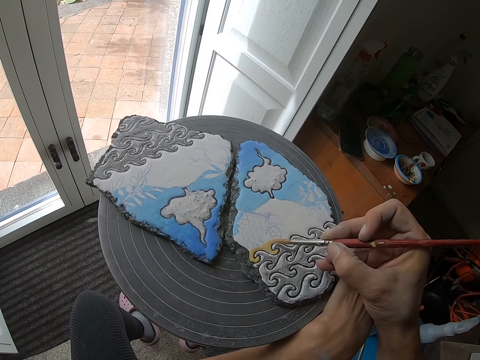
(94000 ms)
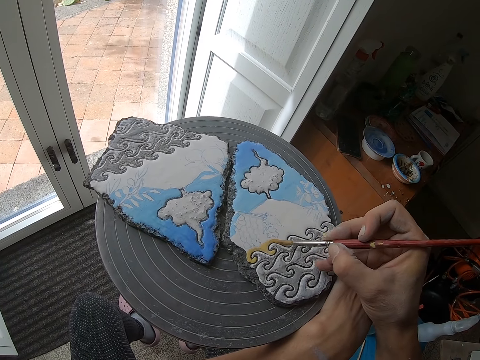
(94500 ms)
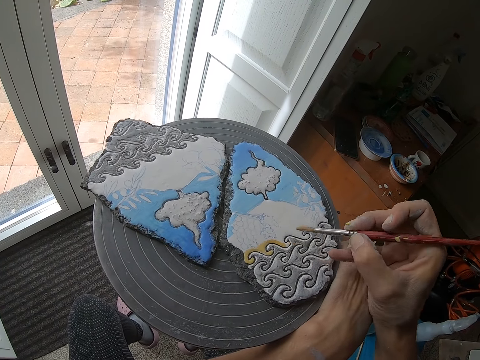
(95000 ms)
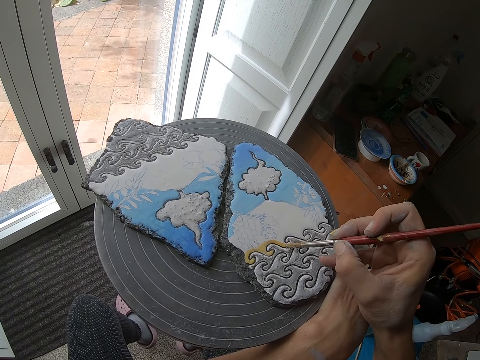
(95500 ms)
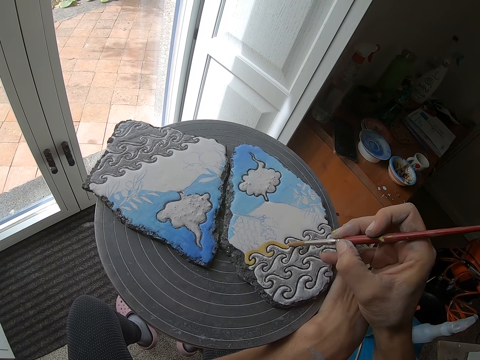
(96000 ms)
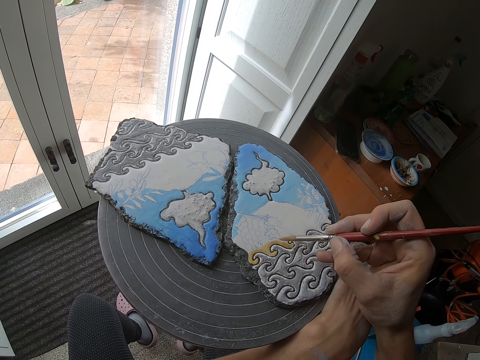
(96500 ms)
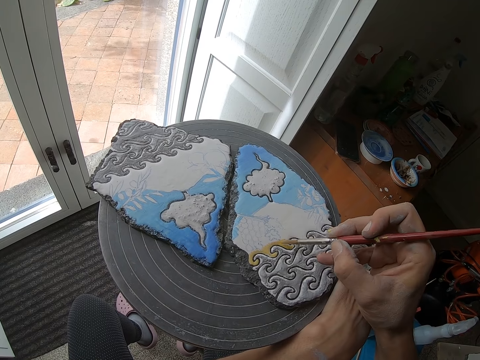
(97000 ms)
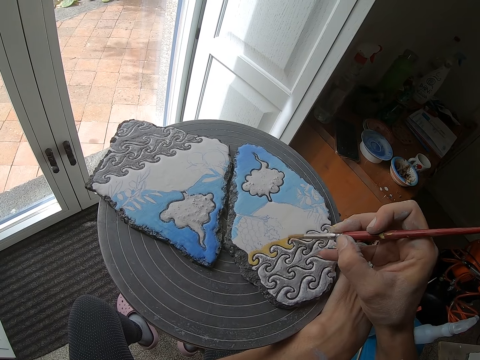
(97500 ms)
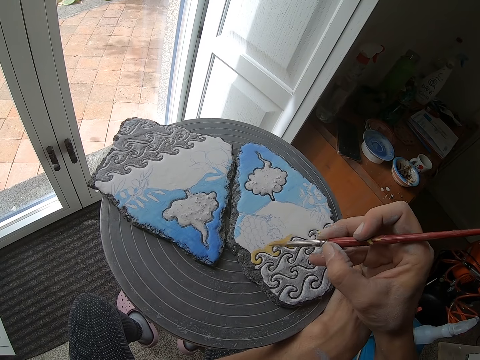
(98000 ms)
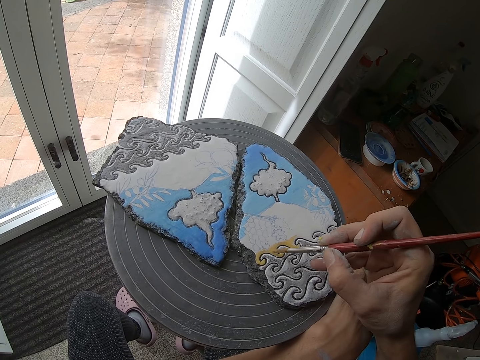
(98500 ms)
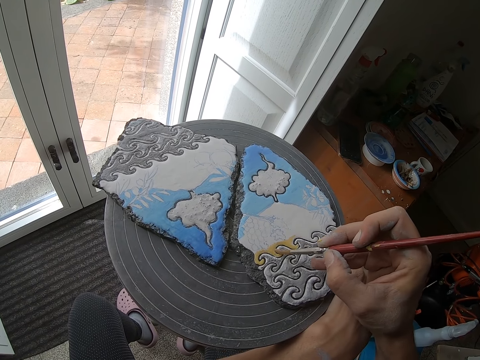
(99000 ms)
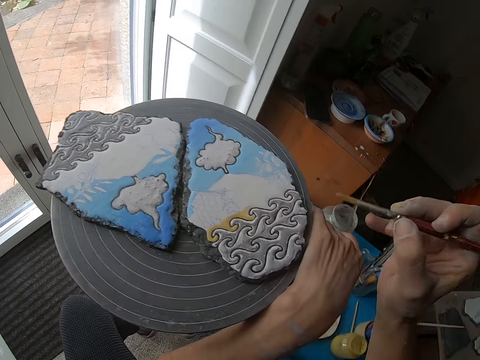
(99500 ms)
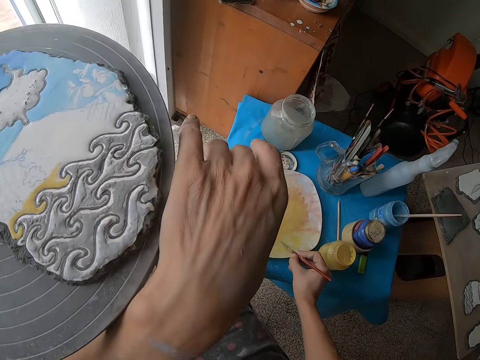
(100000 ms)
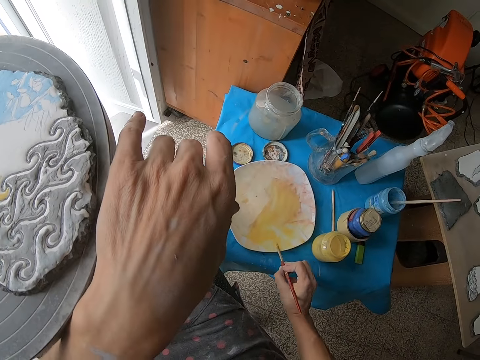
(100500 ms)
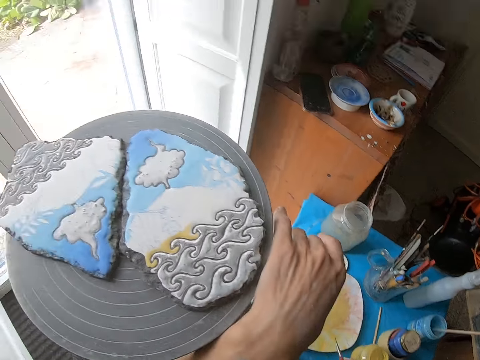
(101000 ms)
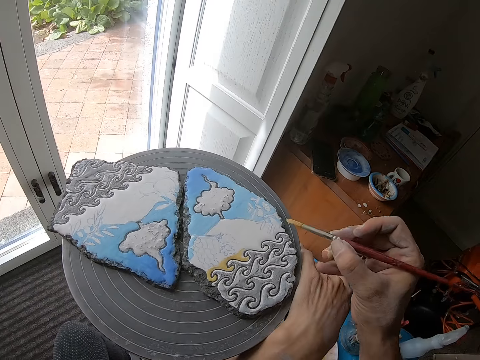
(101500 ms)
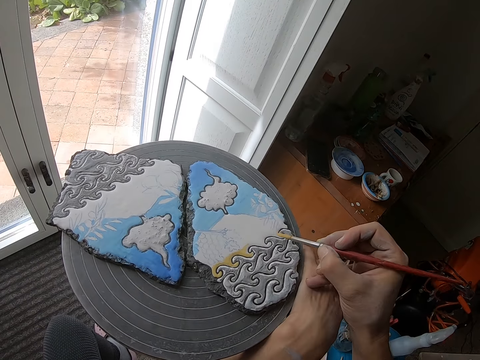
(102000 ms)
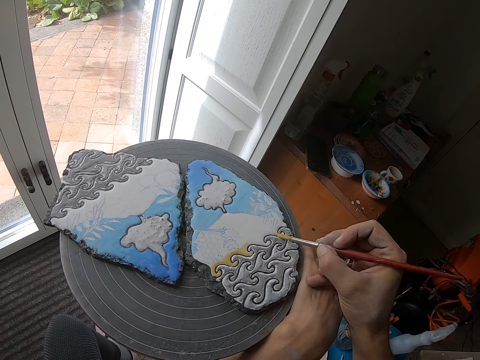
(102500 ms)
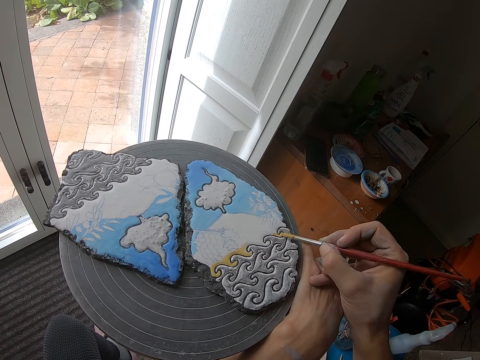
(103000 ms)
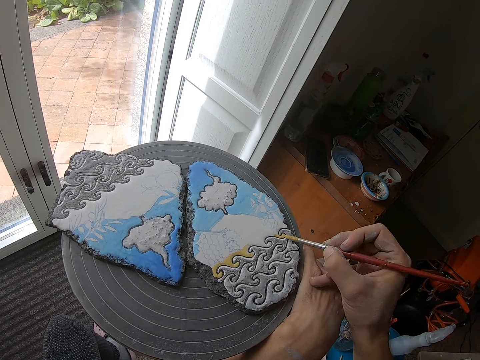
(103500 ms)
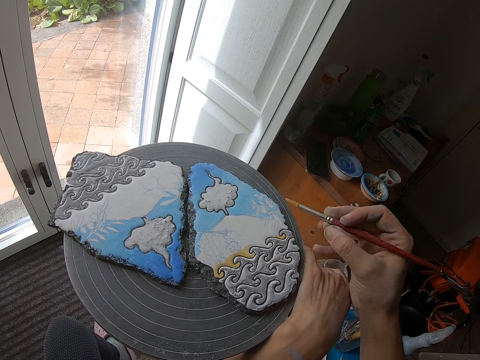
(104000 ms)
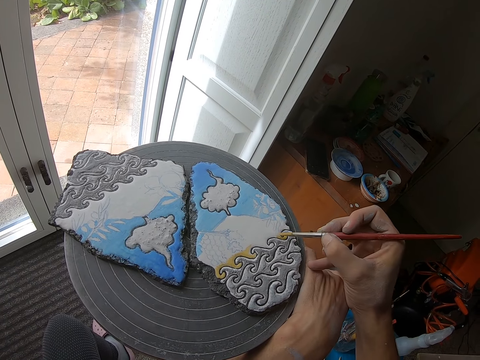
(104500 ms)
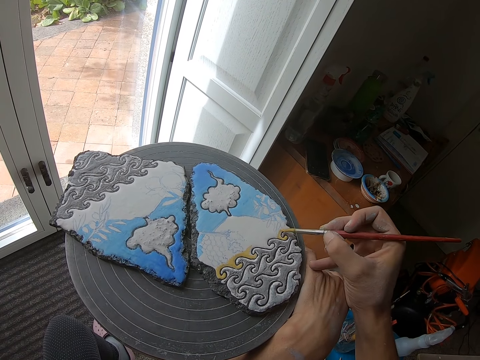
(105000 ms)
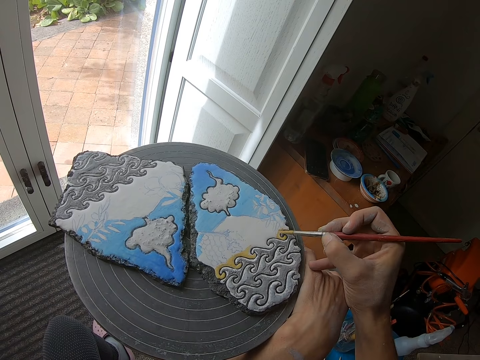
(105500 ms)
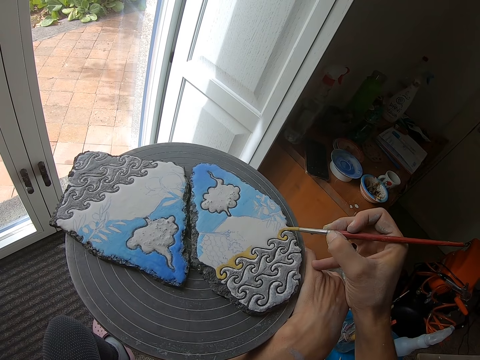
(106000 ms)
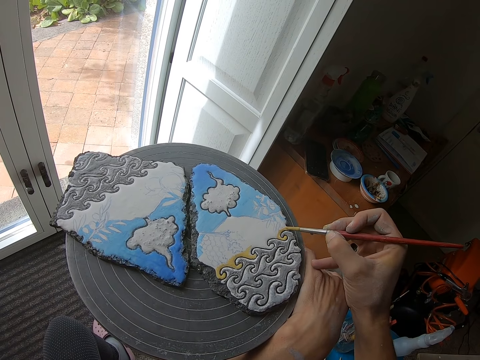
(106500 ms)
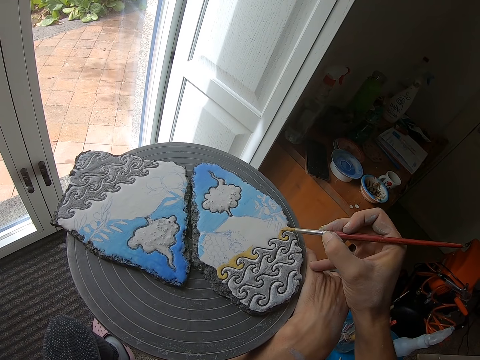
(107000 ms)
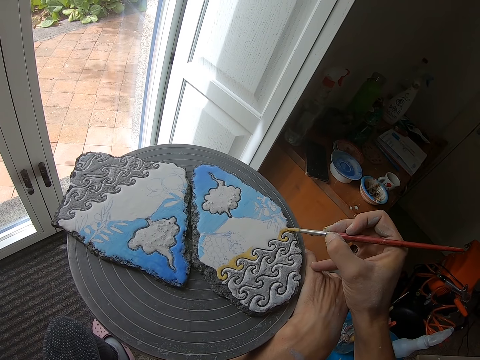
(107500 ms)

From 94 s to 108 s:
The camera wearer paints on the pottery piece with the paint brush in his right hand. He stirs the paint. He takes some paint with the paint brush in his right hand from the plate on the table. He paints on the pottery piece with the paint brush in his right hand.

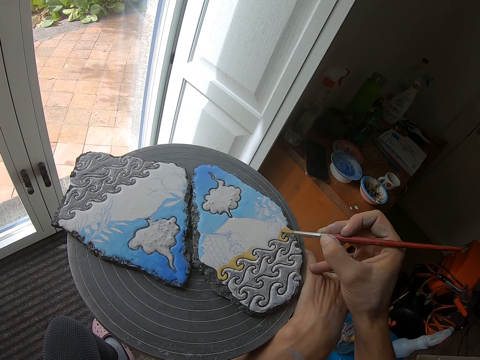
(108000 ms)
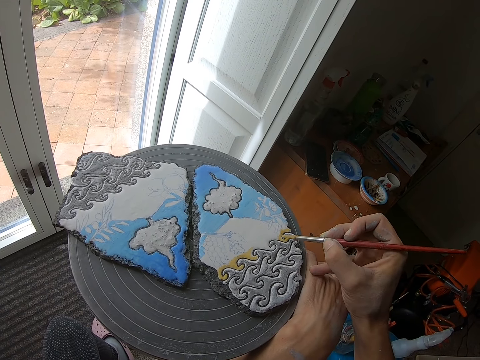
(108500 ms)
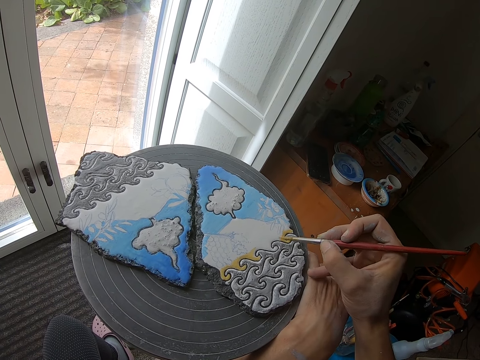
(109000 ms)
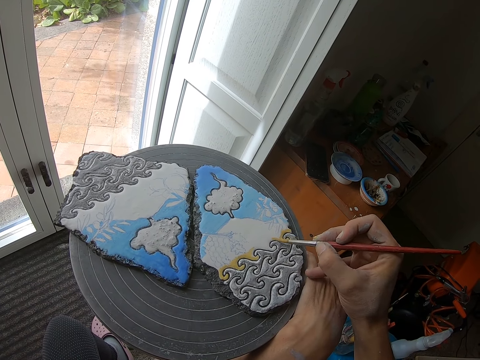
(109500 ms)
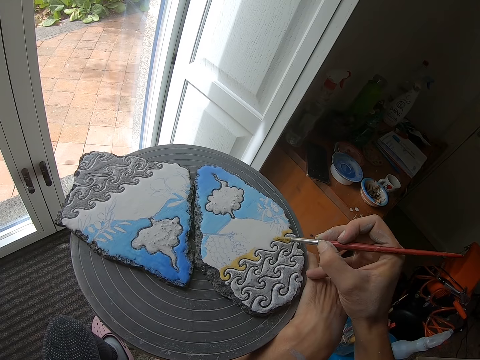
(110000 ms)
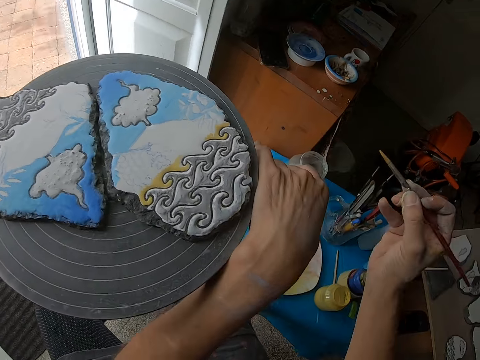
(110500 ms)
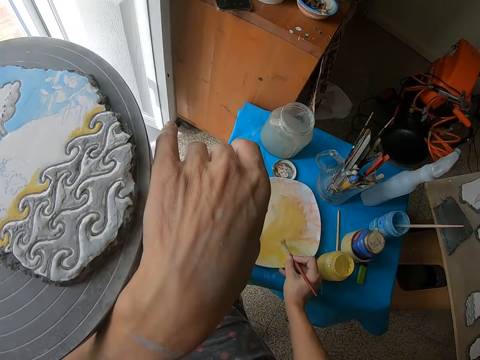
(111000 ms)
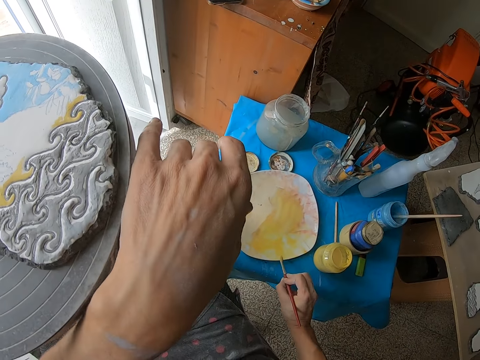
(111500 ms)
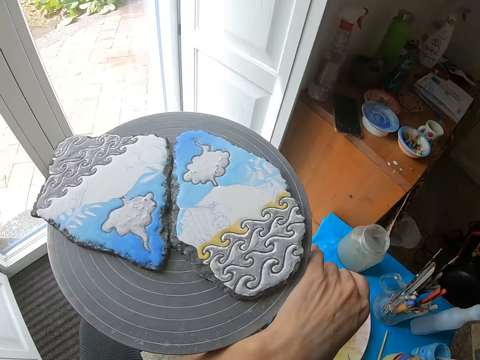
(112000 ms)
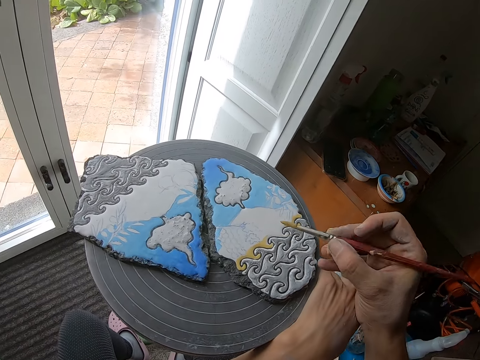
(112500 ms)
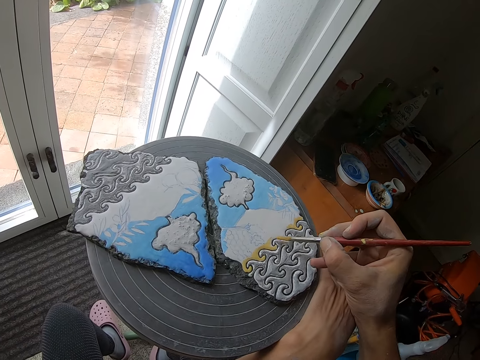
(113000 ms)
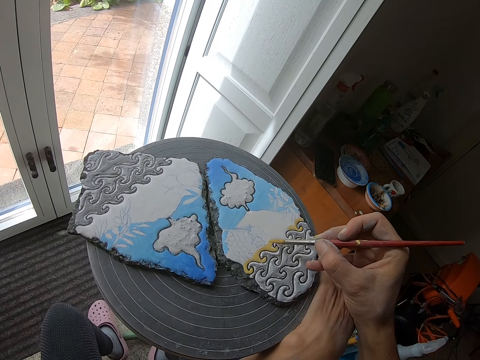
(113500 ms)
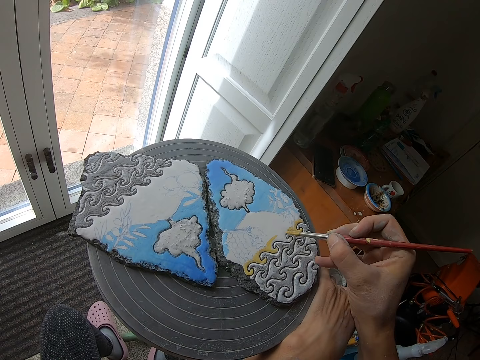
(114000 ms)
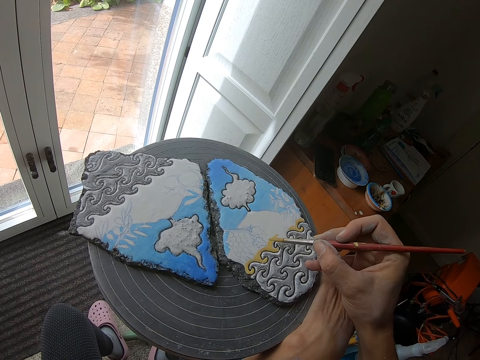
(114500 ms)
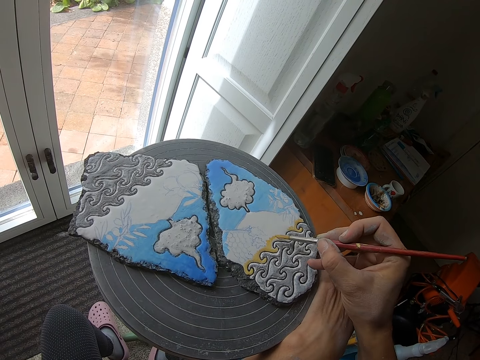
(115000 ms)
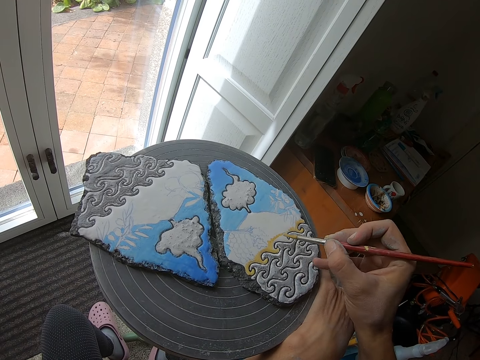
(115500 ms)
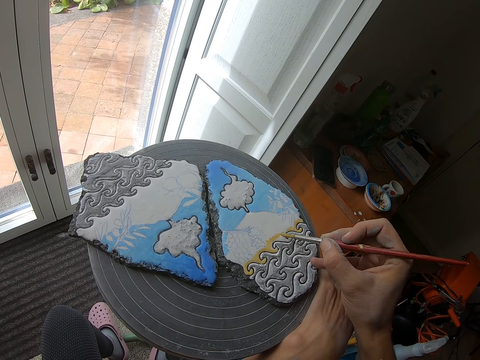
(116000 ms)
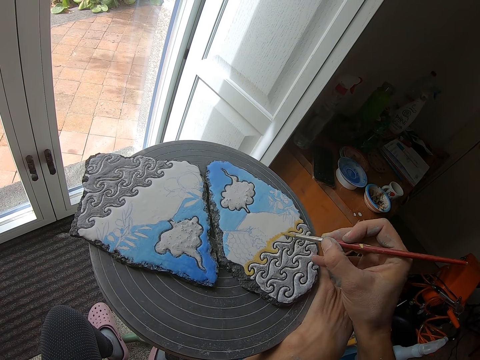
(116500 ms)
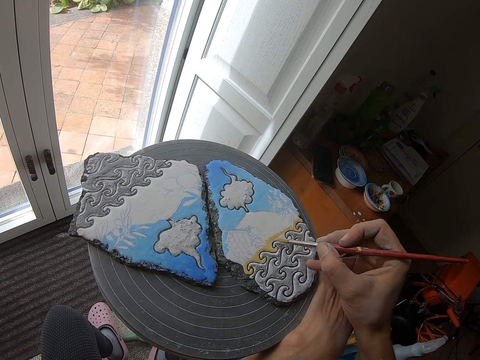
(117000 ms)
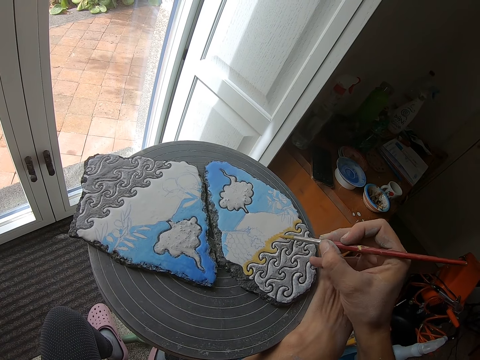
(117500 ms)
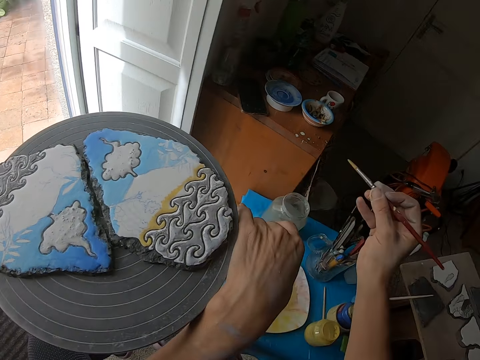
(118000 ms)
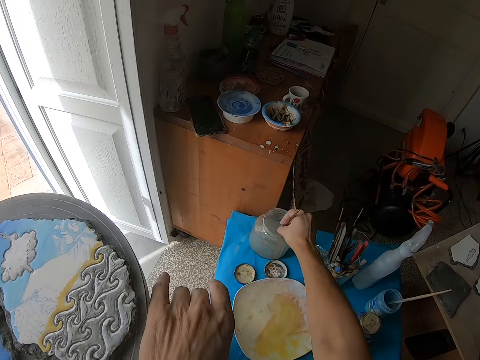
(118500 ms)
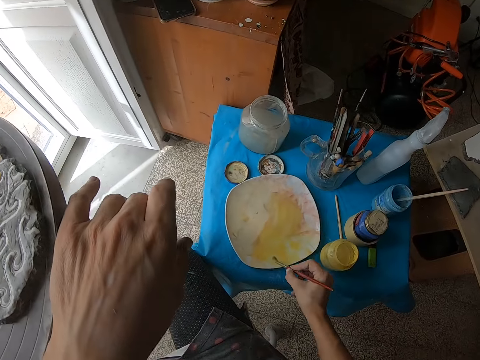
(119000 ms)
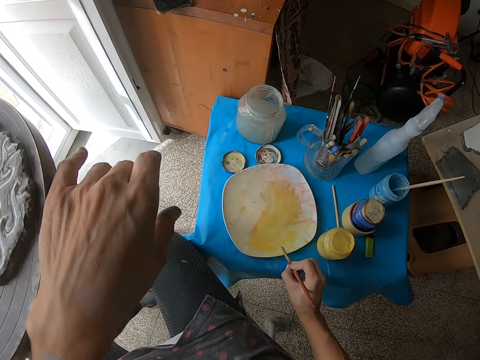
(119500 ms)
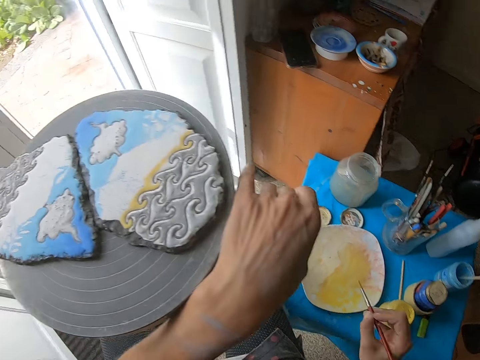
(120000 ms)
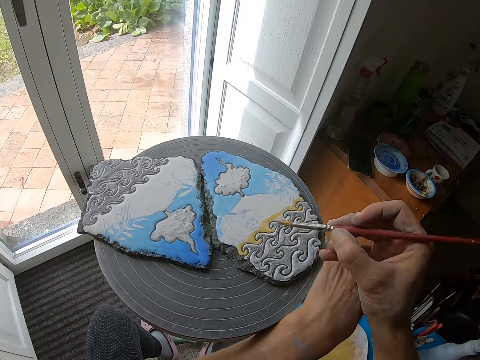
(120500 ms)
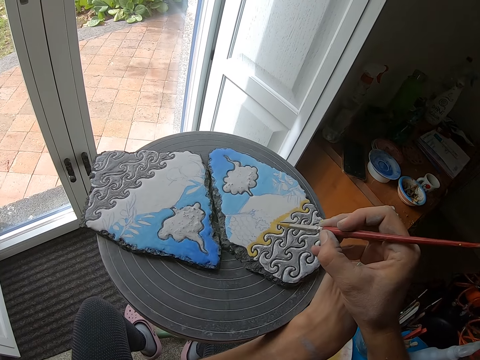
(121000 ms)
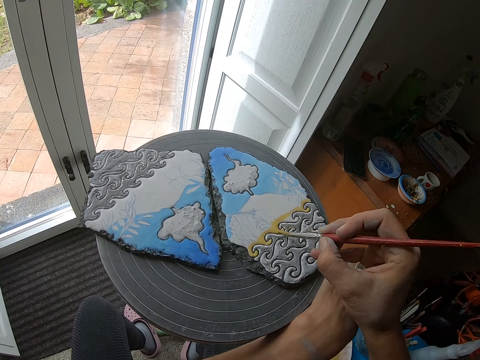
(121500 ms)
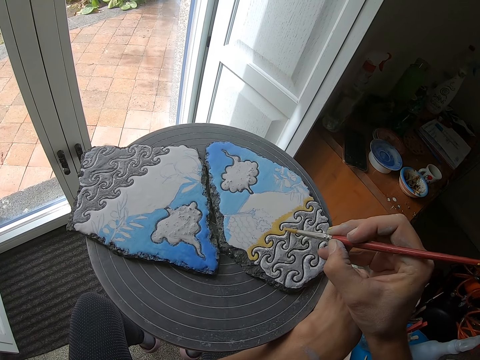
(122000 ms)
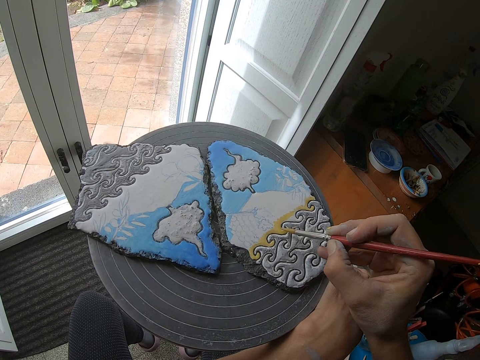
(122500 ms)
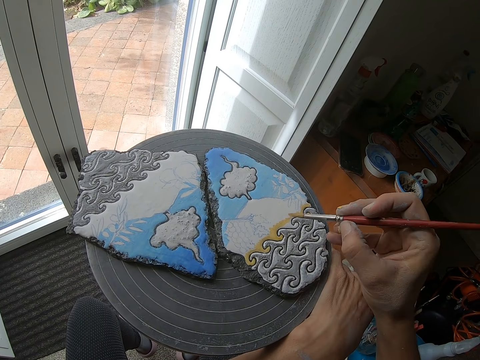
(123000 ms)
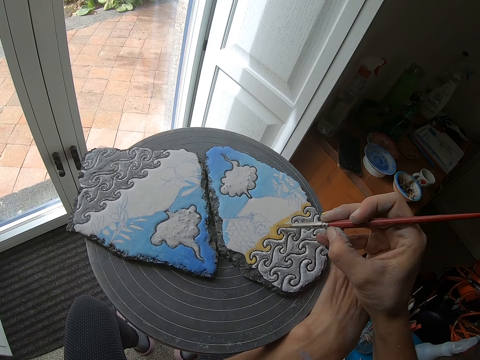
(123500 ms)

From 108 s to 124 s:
The camera wearer stirs the paint. He takes some paint with the paint brush in his right hand from the plate on the table. He paints on the pottery piece with the paint brush in his right hand. He puts the paint brush in his right hand in the plastic jar on the table. He stirs the paint. He takes some paint with the paint brush in his right hand from the plate on the table. He paints on the pottery piece with the paint brush in his right hand.
